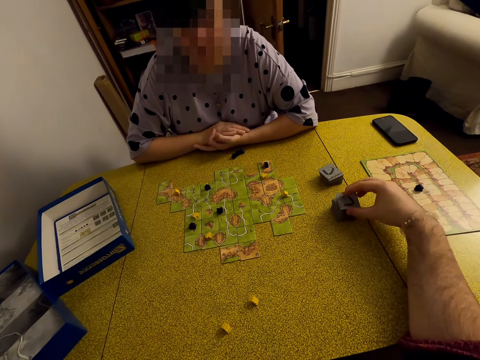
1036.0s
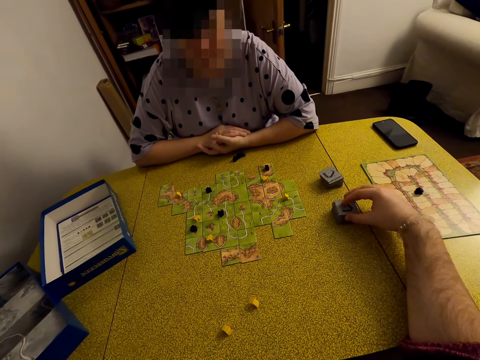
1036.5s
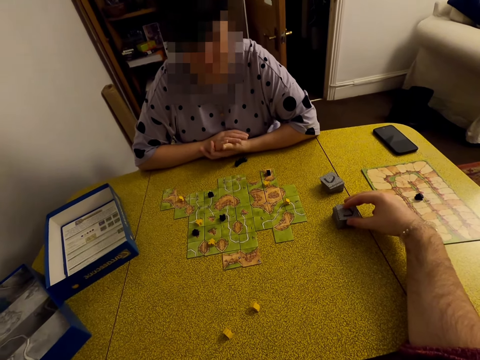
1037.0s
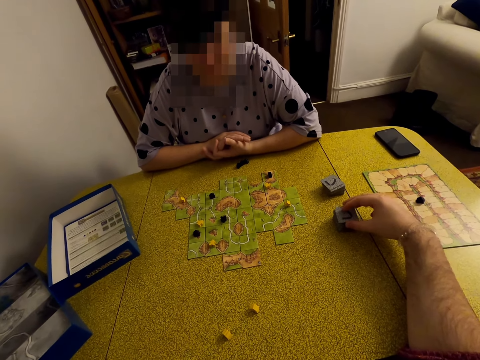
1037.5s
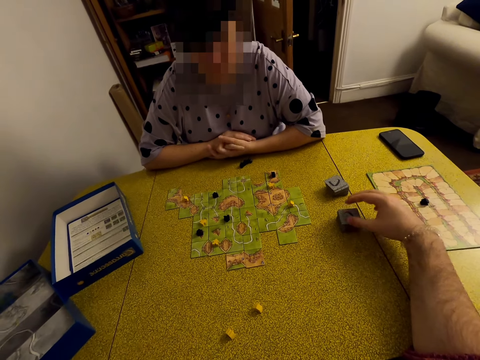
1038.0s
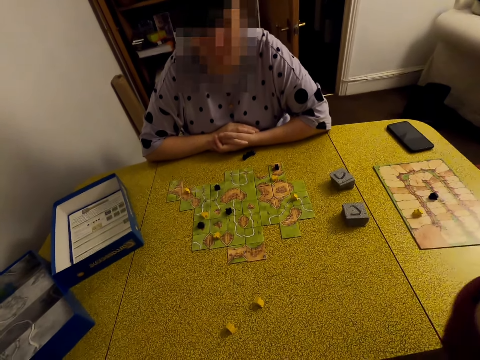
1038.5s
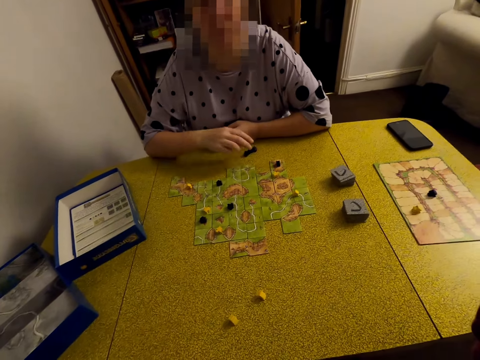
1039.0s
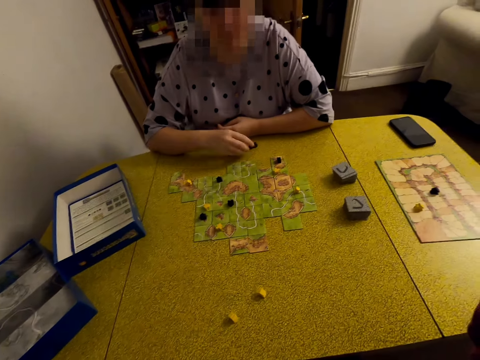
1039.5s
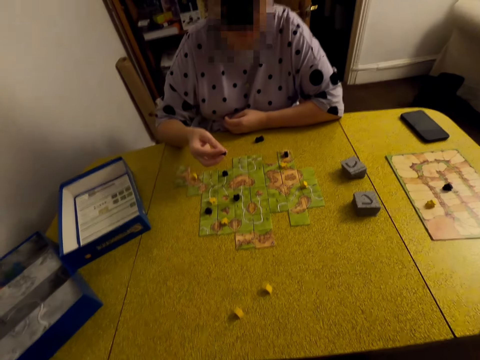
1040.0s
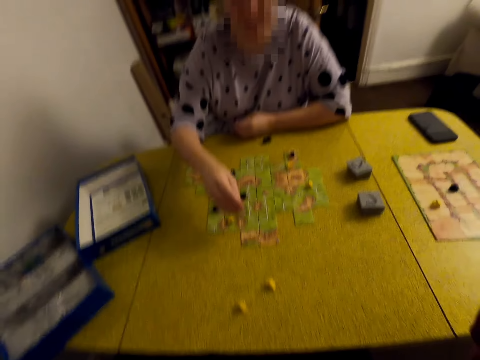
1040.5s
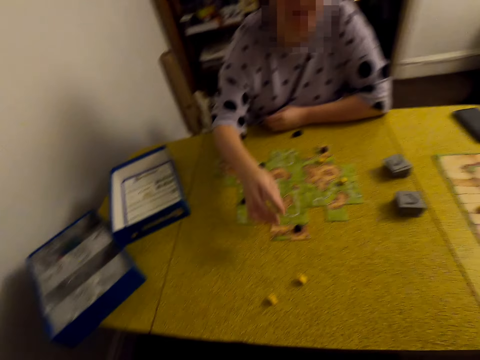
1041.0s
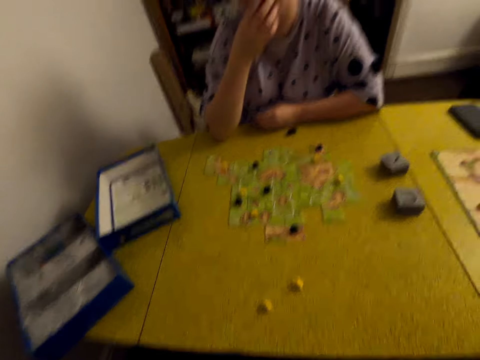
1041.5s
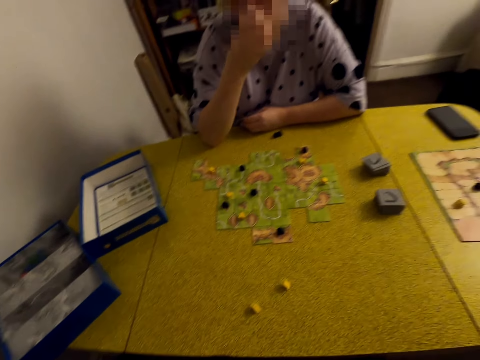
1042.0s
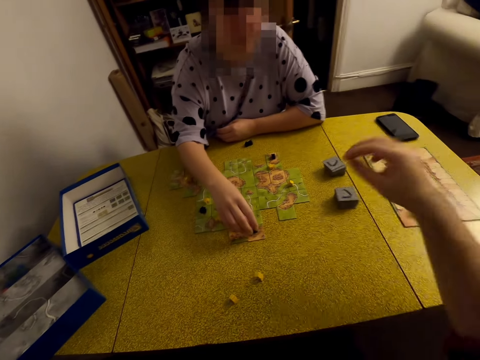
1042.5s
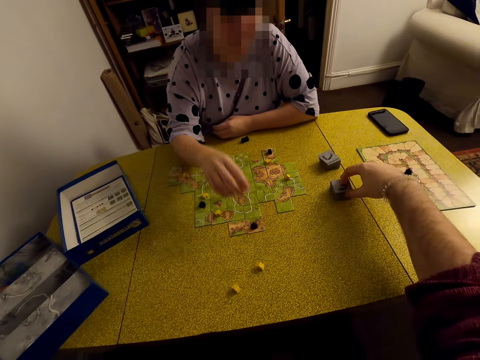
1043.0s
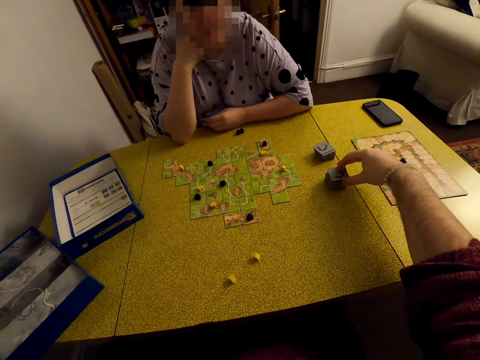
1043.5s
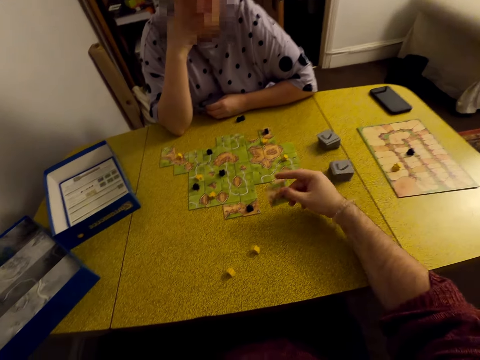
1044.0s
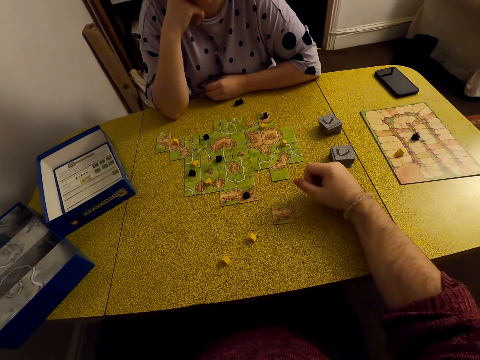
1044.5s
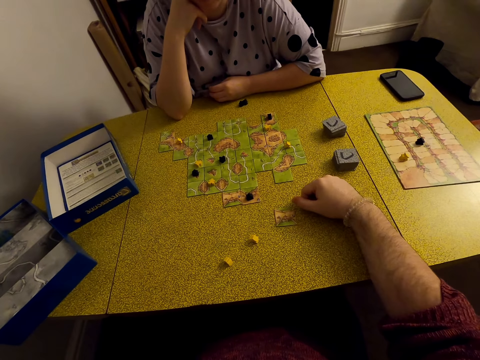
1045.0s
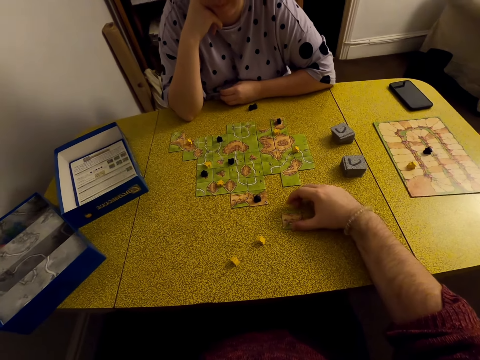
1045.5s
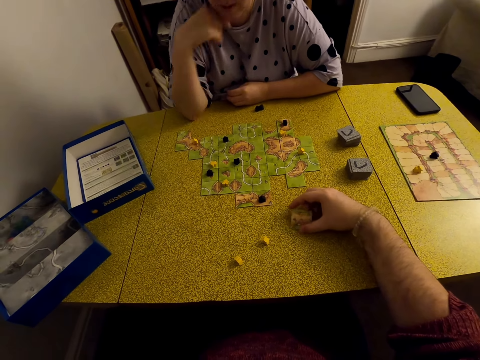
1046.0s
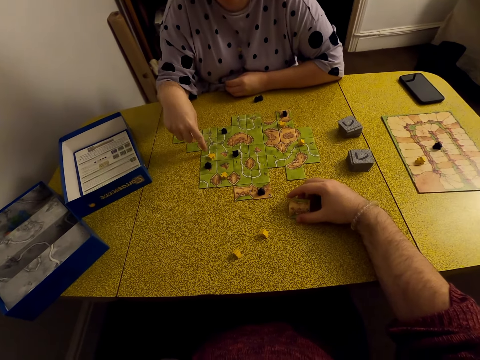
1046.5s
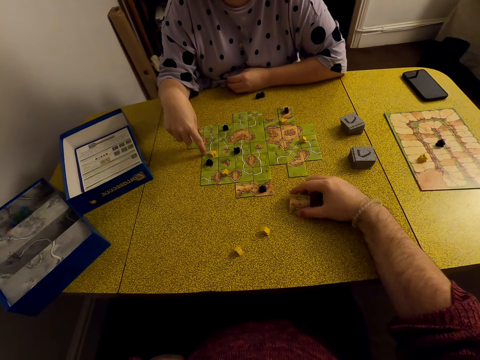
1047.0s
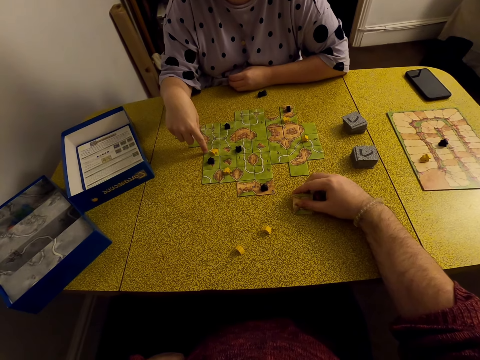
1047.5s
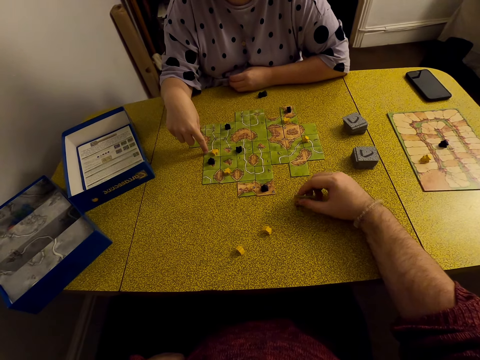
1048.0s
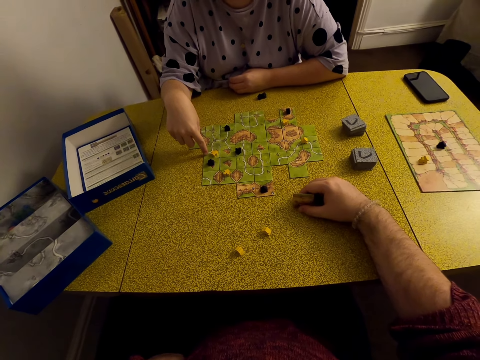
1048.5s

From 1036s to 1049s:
The camera wearer picks the card. They touch a tile. They adjust a camera. A lady plays a Carcassonne game with a meeple. The lady puts the meeple on the card. The camera wearer picks the card. They touch the card.

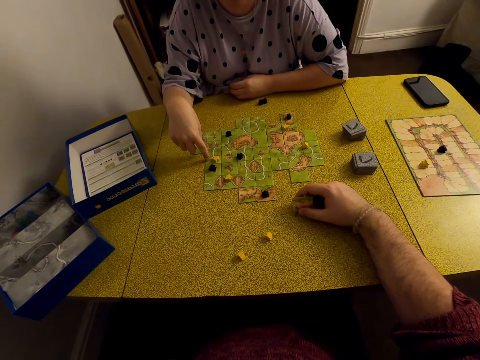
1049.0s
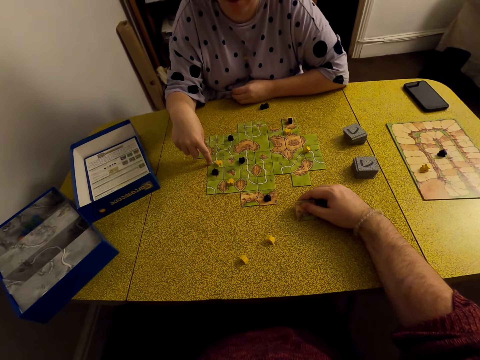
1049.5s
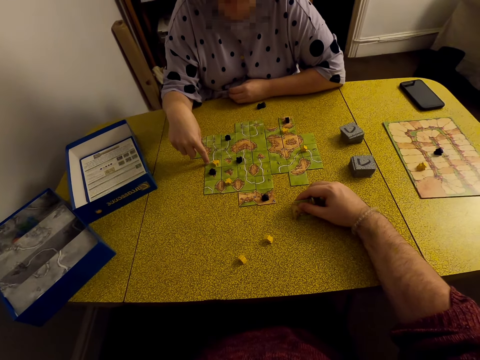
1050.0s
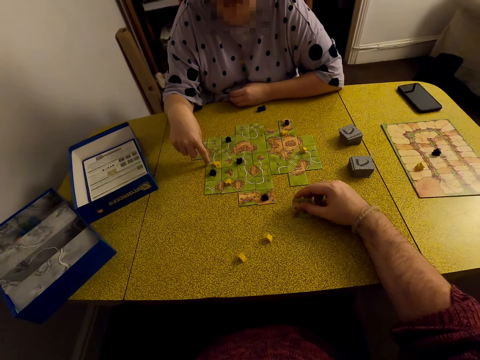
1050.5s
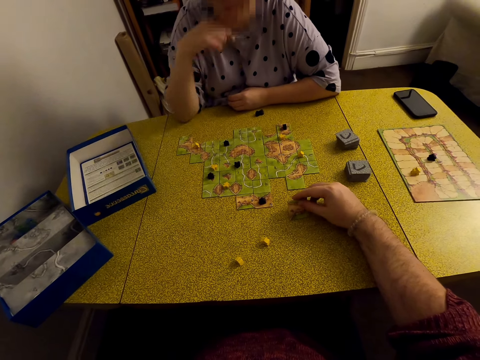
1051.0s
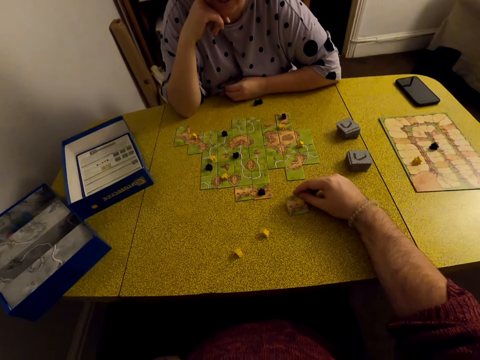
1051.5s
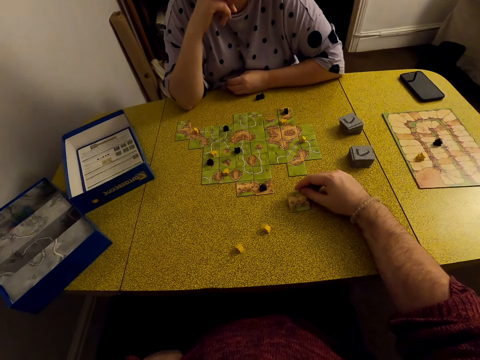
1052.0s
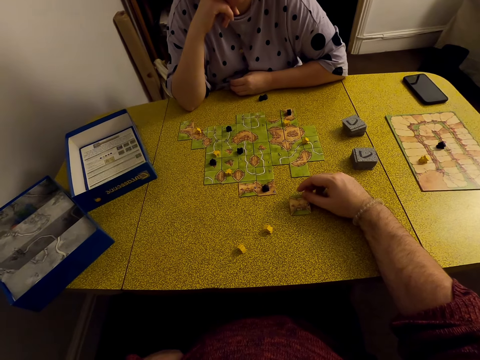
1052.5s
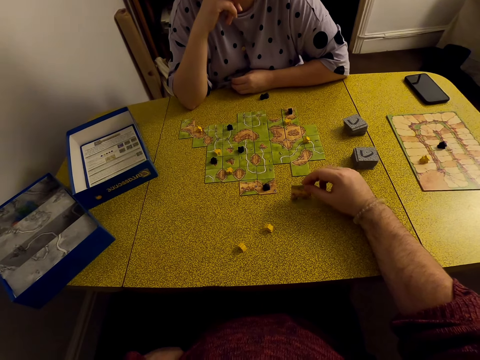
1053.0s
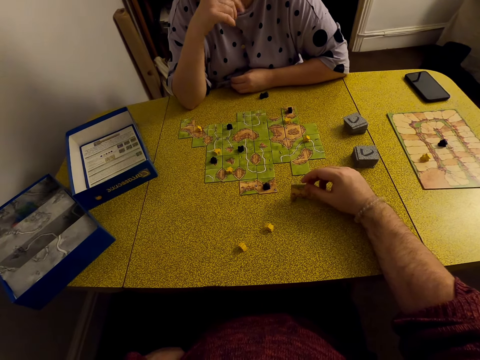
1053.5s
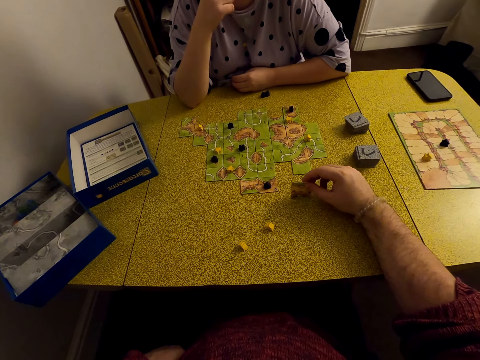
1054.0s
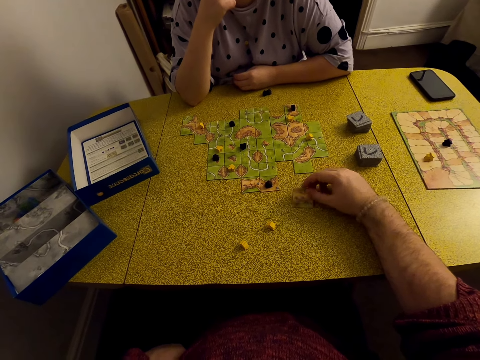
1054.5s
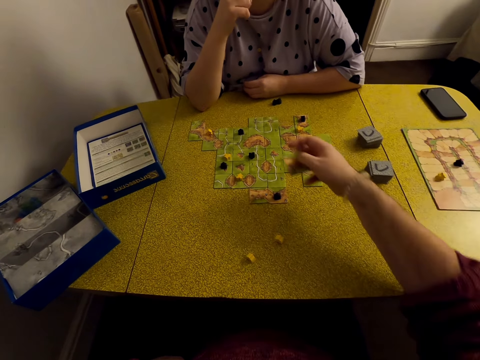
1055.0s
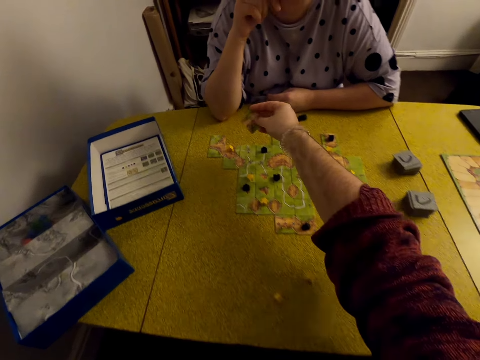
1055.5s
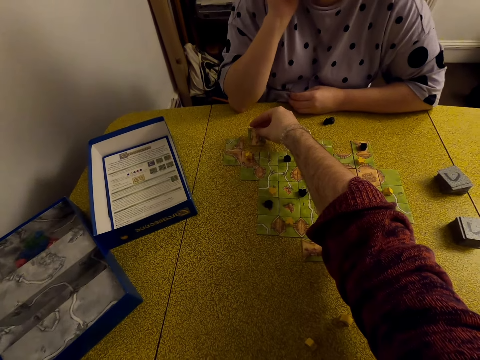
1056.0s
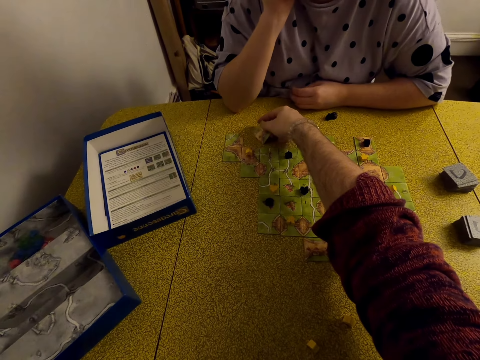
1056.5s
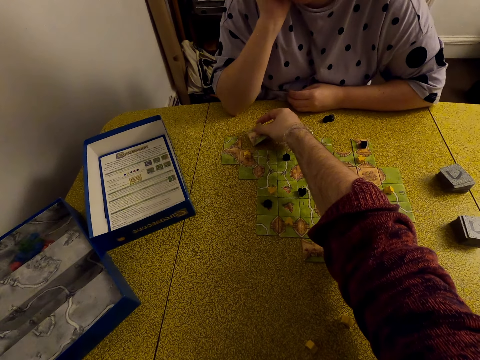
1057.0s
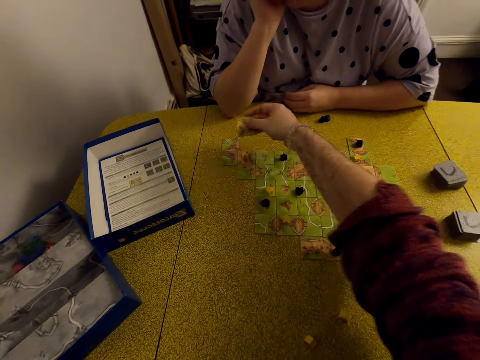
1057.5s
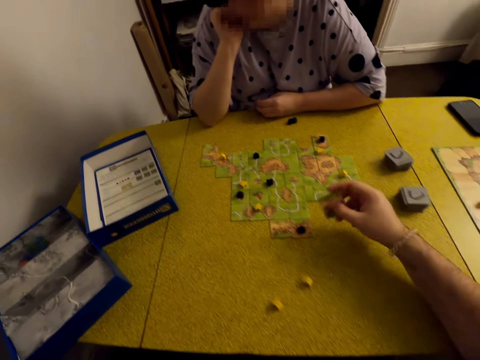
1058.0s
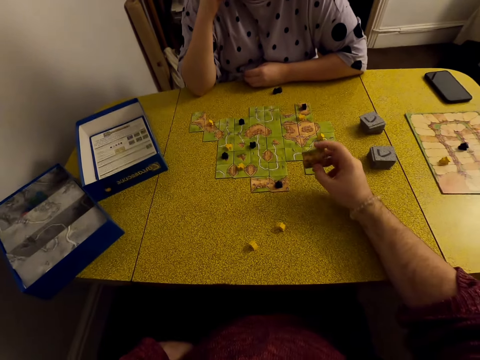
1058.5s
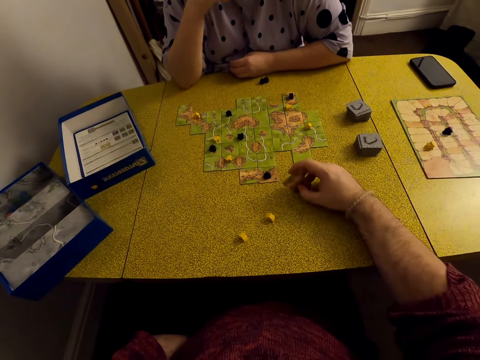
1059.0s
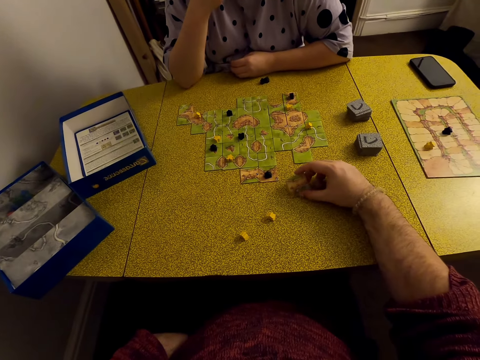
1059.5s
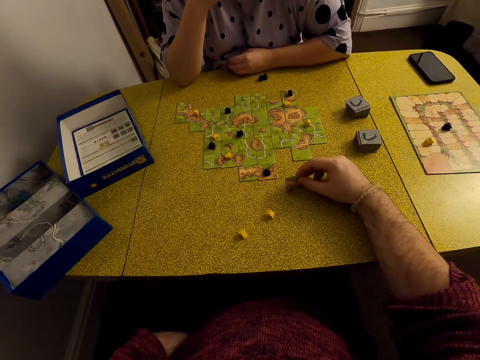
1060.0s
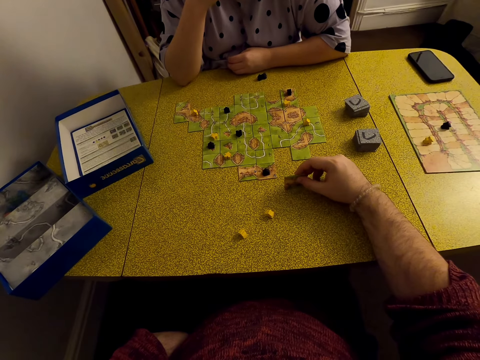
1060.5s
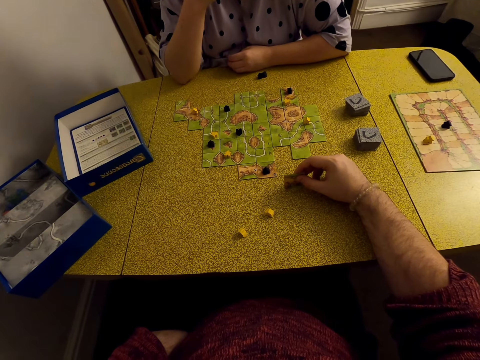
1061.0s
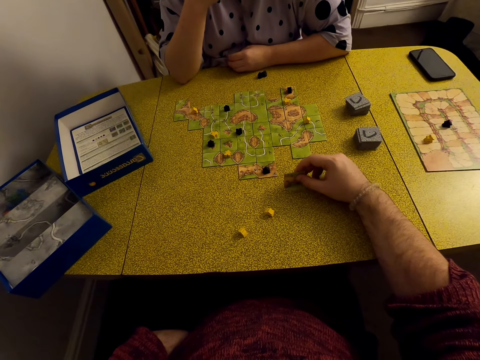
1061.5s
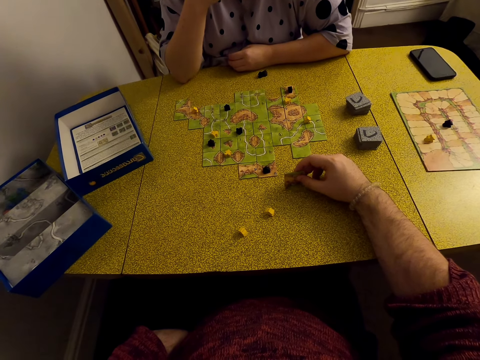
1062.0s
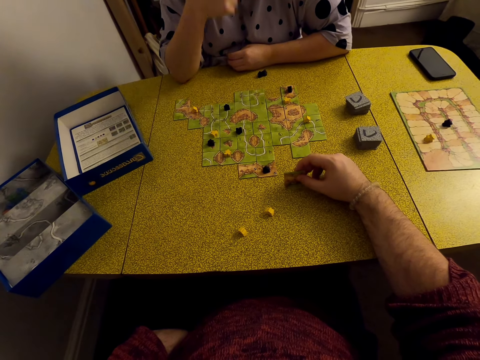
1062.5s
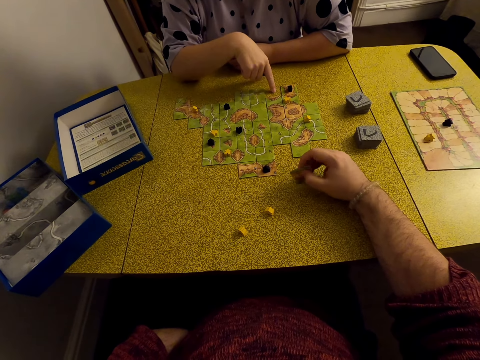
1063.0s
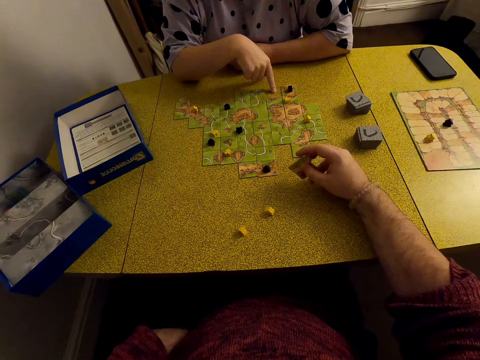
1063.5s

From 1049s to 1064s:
The camera wearer holds a tile. They play a Carcassonne game. They put the card on the table.
